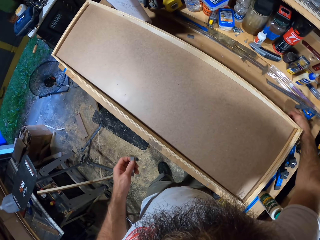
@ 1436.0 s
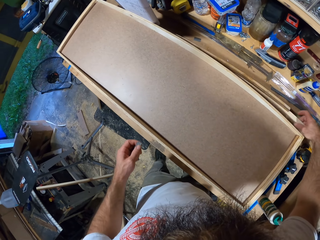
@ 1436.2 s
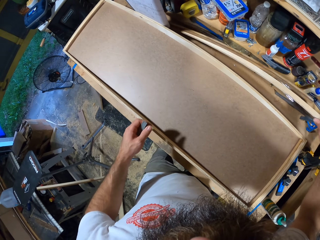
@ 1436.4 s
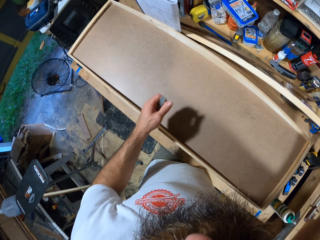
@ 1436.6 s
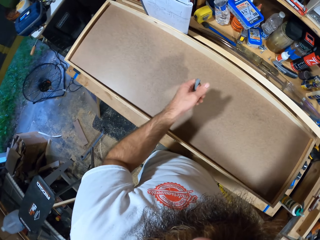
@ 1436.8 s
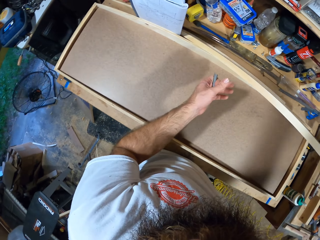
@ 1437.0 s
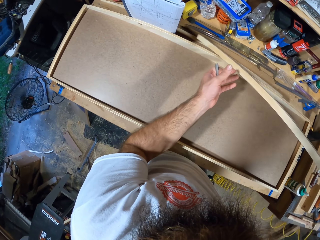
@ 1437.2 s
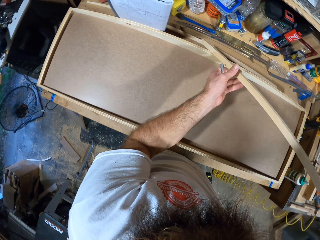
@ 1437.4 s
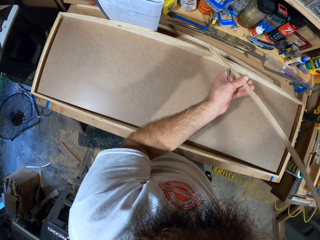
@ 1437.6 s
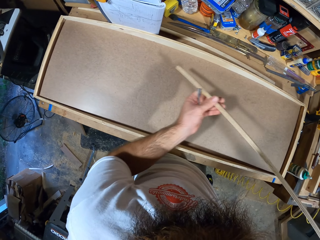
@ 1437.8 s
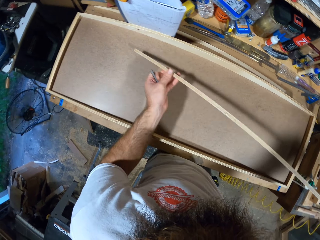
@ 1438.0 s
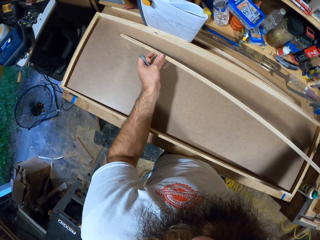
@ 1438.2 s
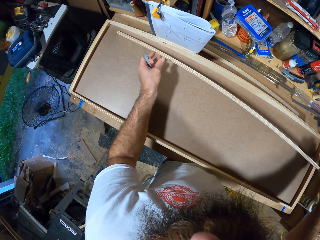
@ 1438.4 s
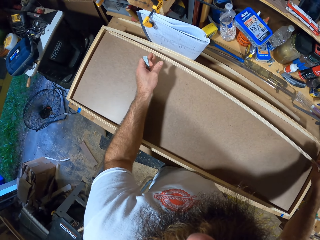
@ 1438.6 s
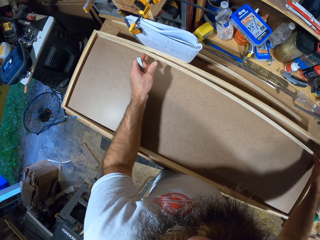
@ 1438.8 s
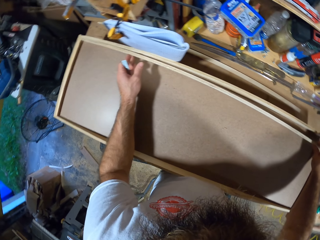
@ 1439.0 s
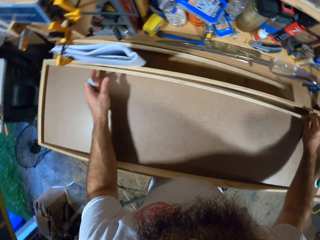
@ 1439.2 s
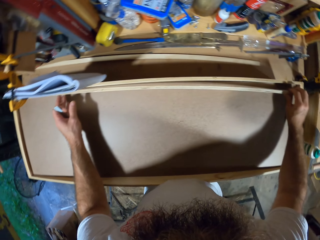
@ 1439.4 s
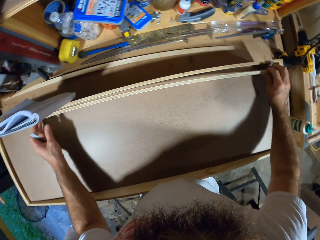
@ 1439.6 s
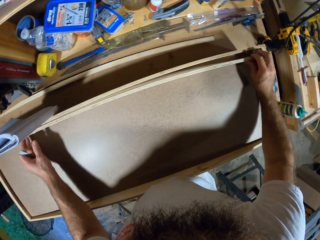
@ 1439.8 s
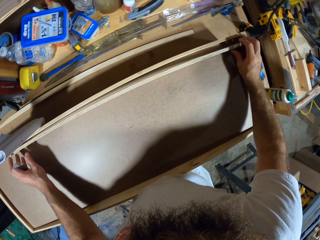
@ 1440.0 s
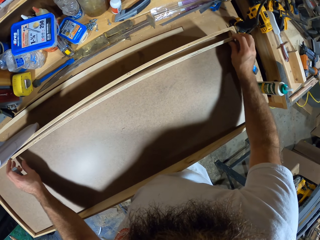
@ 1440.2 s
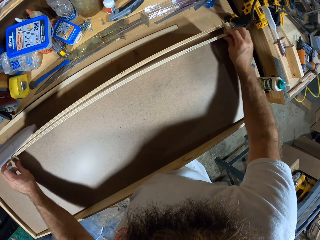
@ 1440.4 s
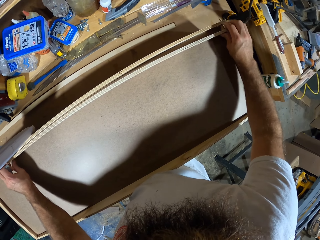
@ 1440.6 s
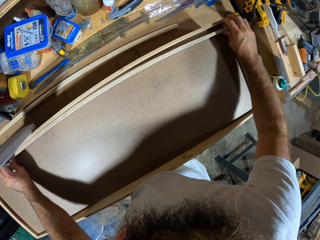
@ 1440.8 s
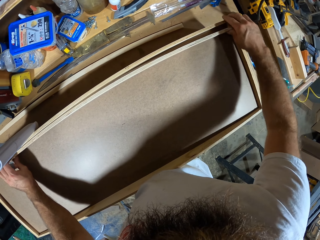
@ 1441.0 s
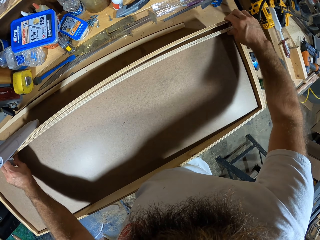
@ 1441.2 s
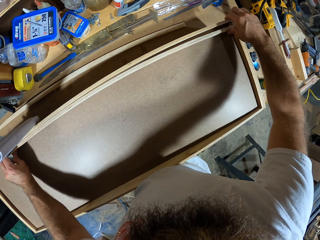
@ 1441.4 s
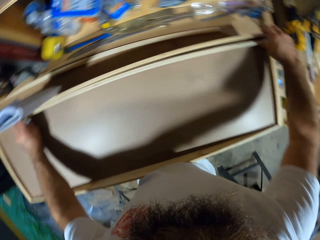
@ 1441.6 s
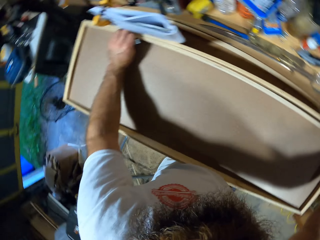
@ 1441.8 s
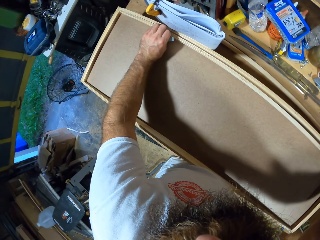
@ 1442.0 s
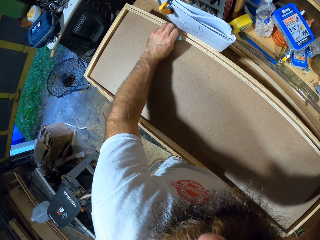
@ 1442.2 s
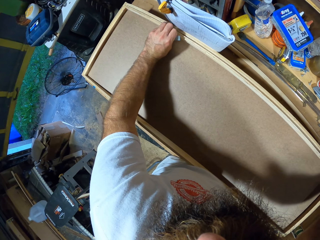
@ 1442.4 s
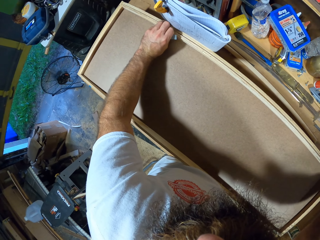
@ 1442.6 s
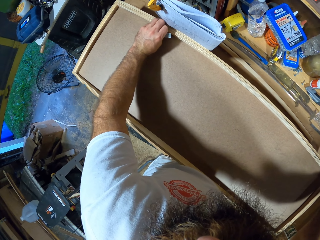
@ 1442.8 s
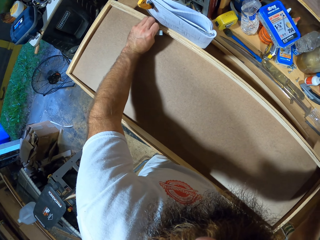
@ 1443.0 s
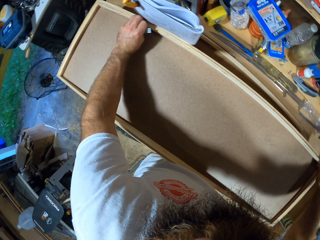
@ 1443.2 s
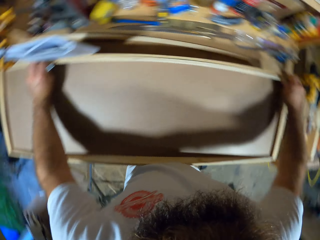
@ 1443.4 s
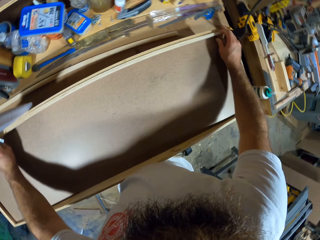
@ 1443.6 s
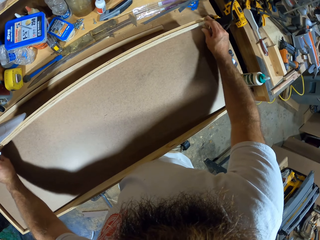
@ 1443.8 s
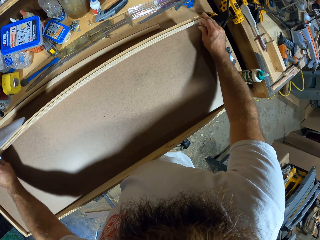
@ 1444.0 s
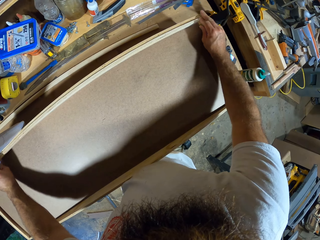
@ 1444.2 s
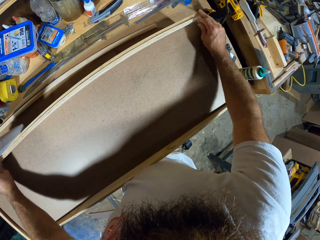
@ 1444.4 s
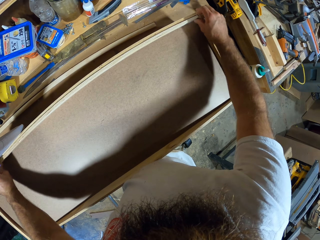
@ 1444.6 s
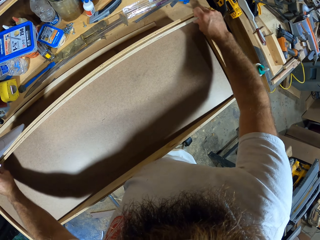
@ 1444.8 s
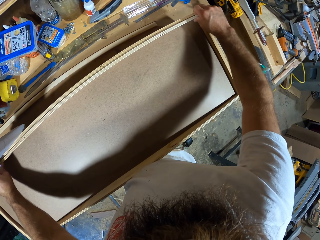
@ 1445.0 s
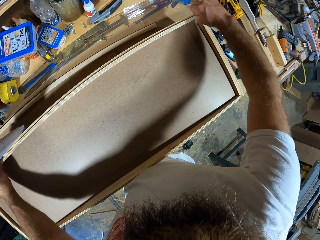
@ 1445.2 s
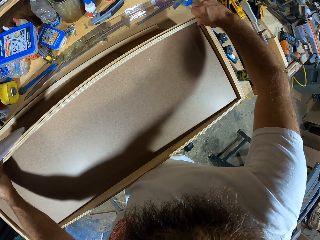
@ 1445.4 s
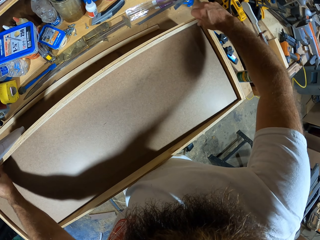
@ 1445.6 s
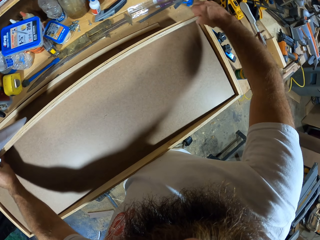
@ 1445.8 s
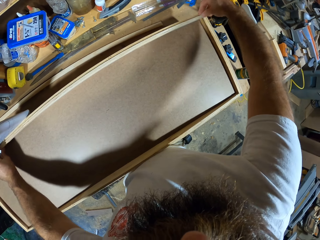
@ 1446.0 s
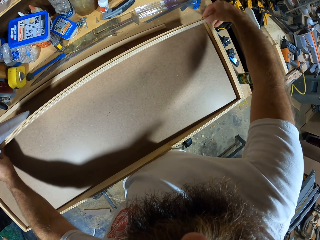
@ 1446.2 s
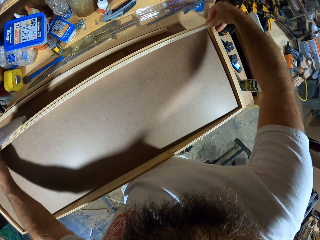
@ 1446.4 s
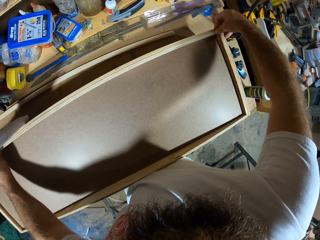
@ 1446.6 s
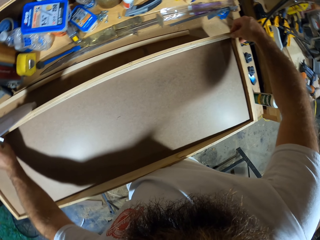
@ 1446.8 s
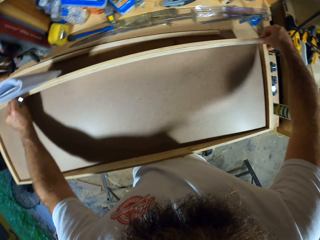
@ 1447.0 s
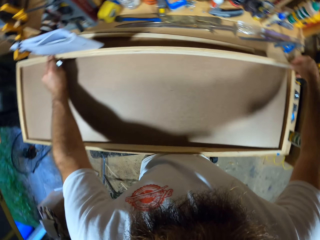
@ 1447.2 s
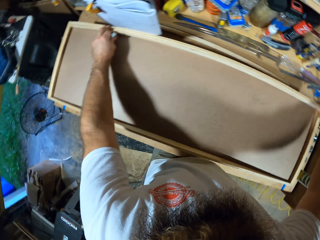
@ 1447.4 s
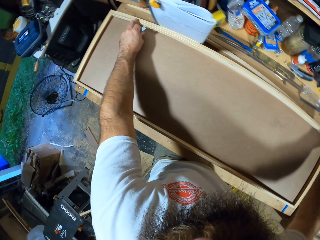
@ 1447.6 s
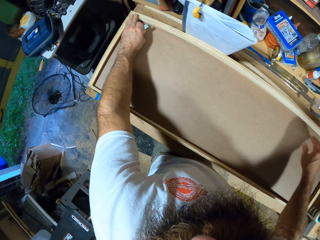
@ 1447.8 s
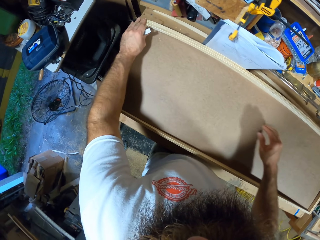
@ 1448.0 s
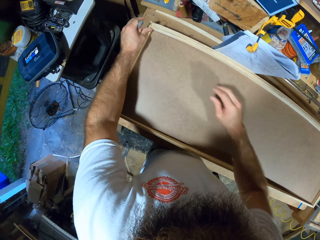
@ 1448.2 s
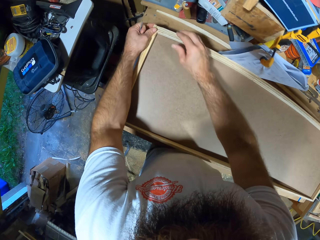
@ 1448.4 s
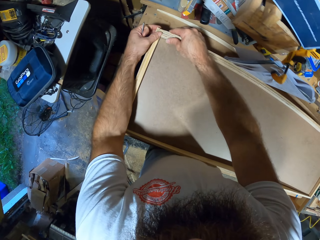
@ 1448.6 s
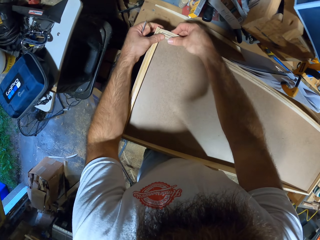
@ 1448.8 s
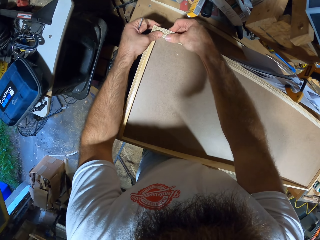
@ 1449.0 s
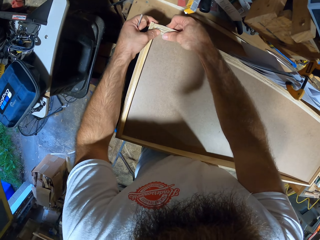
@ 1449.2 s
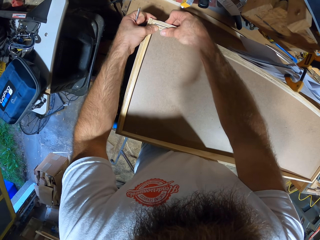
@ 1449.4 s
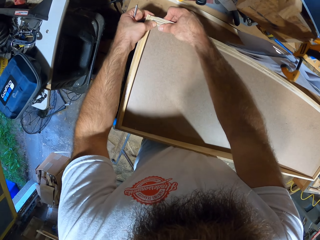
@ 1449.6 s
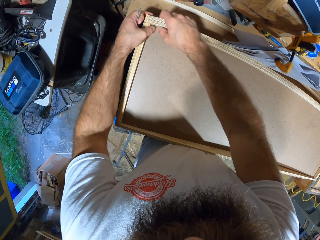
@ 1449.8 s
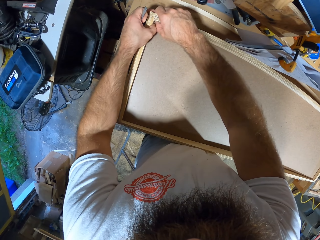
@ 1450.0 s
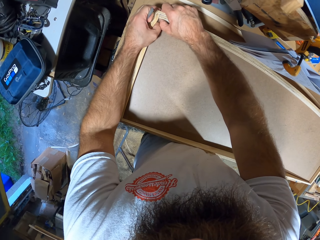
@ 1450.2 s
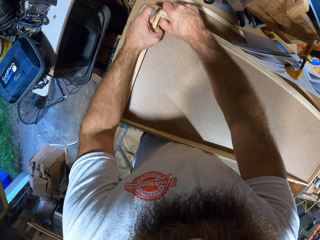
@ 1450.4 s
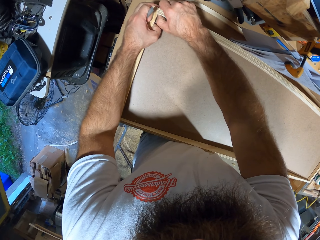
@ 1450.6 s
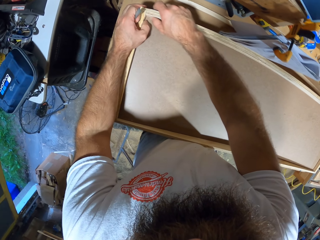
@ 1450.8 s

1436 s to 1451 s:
The camera wearer picks up a plywood or piece of wood from the workshop table with his right hand. He holds the plywood with both hands. He places the plywood on the board on the workshop table with both hands. He adjusts the piece of wood. He presses the edge of the plywood on the board with both hands.

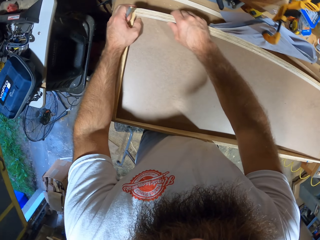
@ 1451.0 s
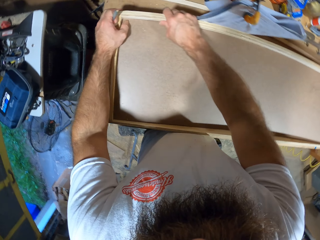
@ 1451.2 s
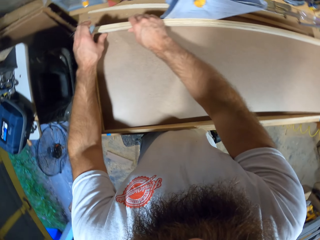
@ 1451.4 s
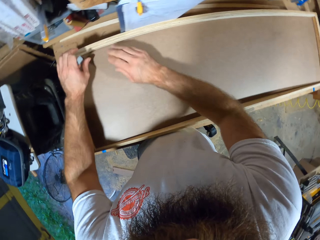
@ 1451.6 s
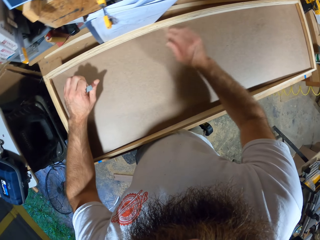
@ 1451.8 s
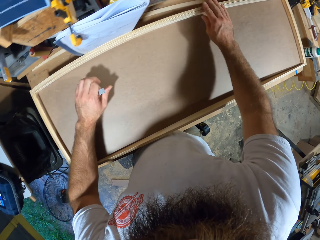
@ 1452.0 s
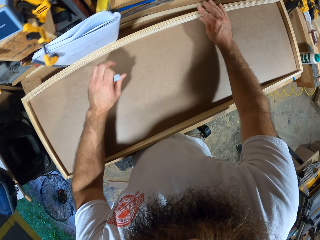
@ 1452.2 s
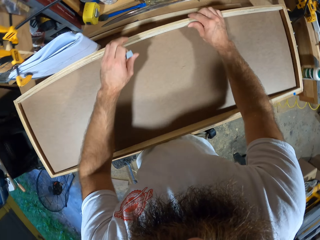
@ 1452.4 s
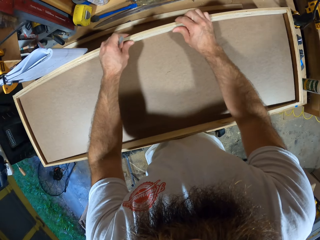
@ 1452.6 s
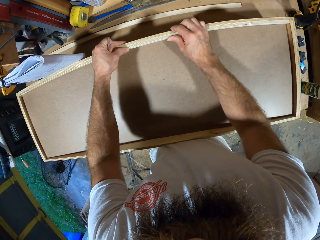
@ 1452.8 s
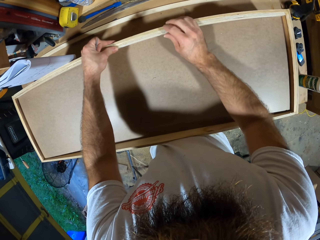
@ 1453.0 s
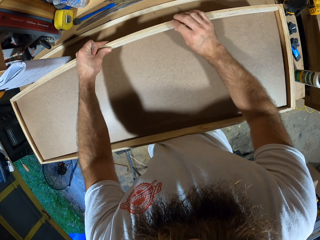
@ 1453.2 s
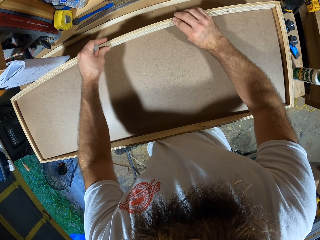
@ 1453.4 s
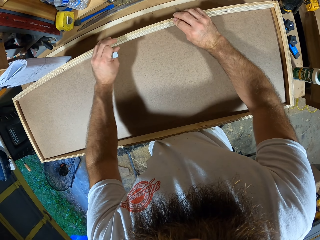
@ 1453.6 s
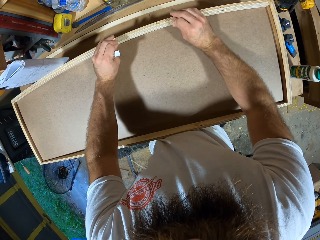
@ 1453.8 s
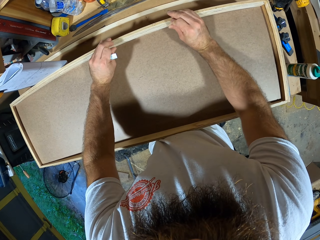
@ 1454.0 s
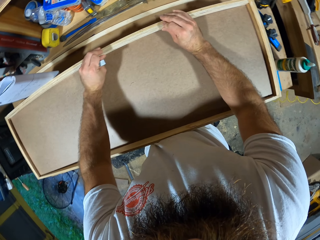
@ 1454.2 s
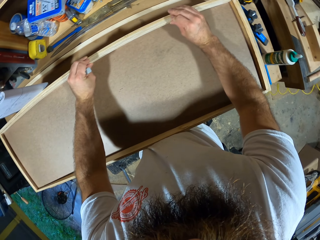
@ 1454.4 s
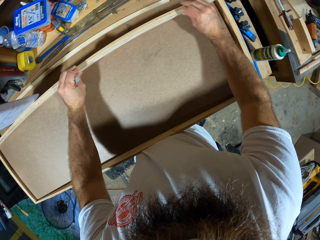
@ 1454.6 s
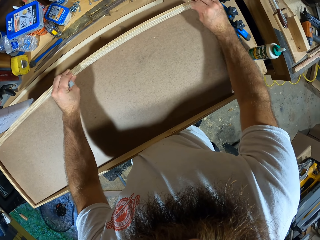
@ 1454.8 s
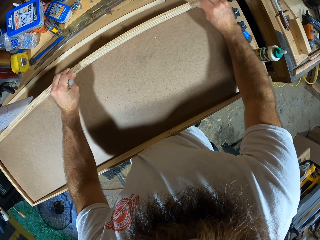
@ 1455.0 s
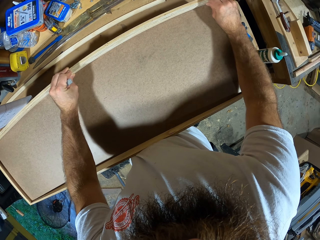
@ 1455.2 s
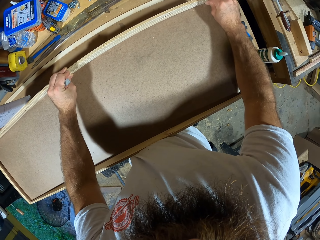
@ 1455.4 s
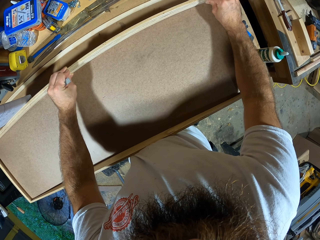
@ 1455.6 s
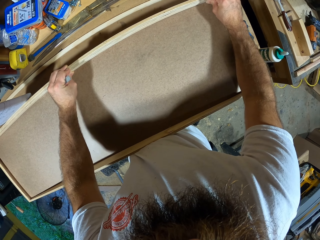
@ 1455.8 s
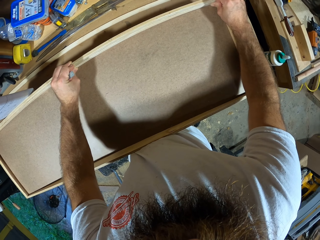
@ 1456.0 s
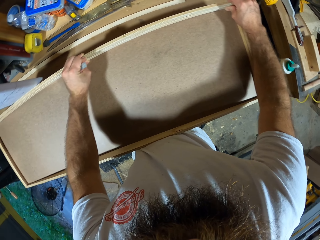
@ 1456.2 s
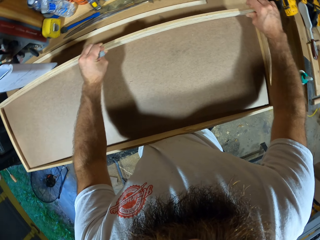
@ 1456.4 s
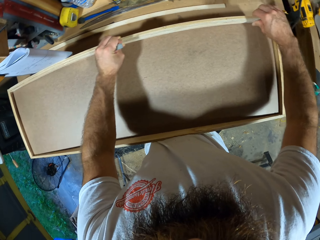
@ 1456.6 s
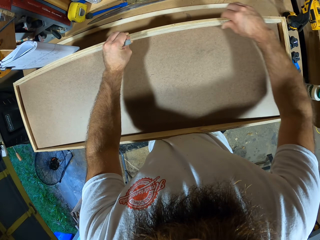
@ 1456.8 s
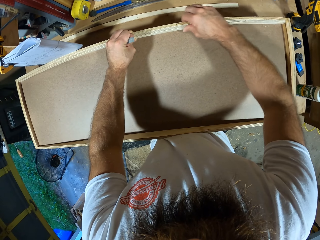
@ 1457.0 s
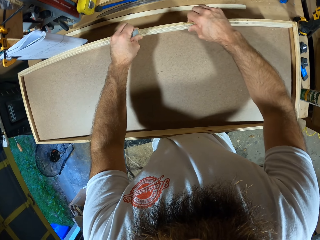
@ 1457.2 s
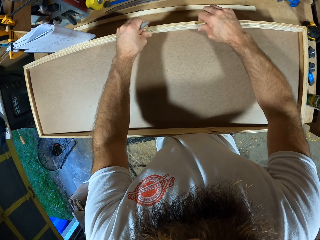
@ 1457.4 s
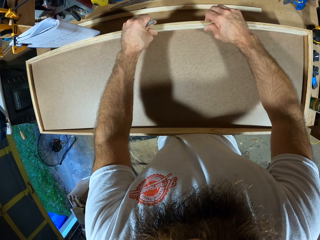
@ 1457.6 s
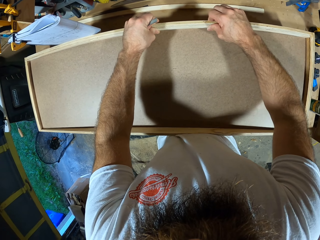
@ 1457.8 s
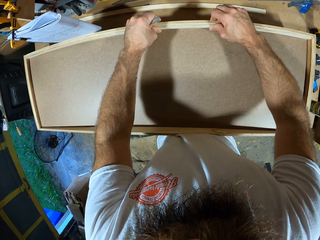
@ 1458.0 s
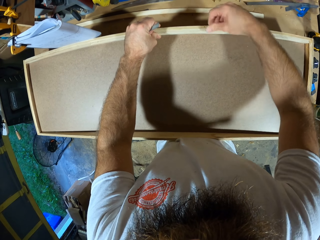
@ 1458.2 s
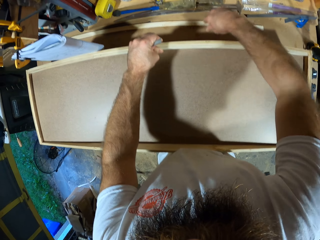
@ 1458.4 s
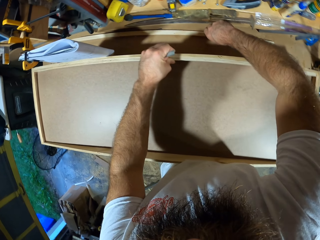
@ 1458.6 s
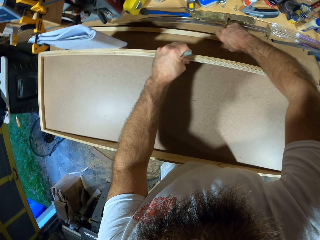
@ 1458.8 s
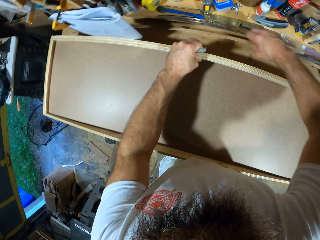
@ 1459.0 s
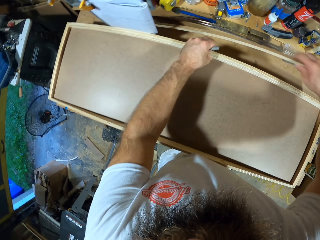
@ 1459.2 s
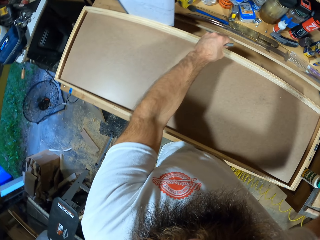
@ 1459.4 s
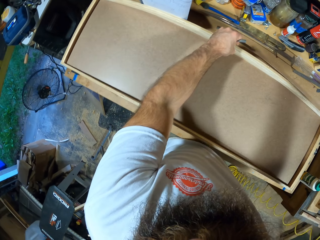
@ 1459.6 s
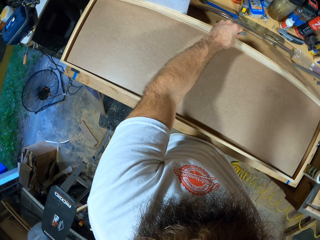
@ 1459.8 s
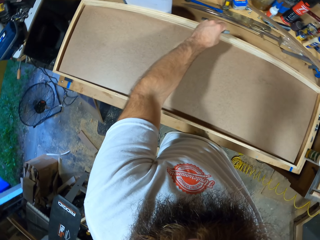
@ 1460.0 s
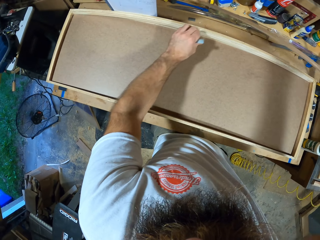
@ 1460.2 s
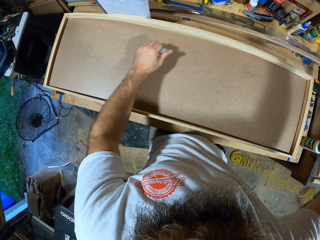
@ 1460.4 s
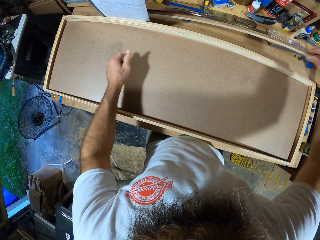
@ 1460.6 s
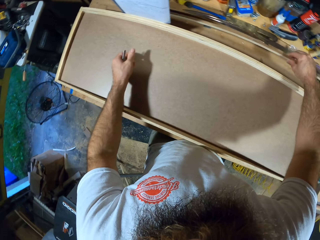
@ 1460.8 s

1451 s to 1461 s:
The camera wearer presses the plywood on the board with both hands. He picks up another plywood or piece of wood from the workshop table with his right hand.
